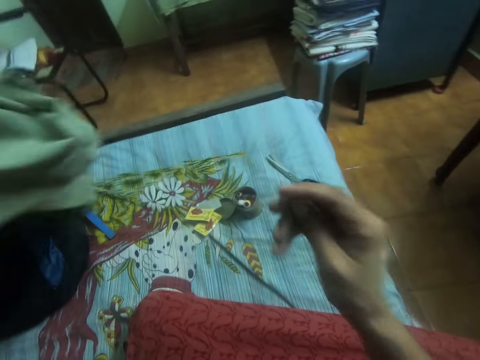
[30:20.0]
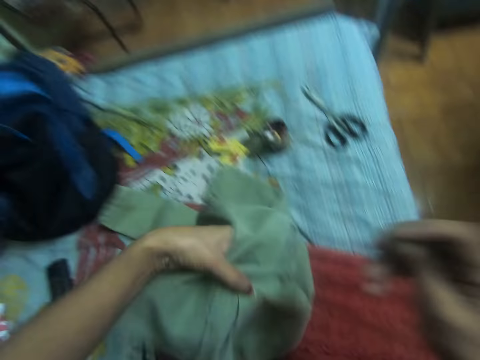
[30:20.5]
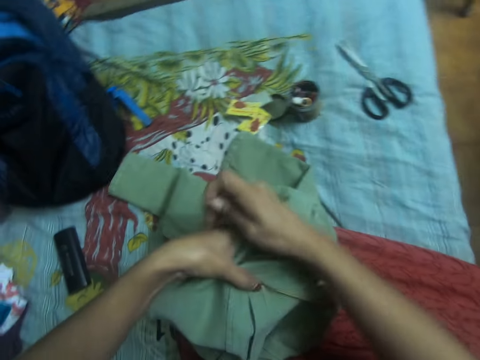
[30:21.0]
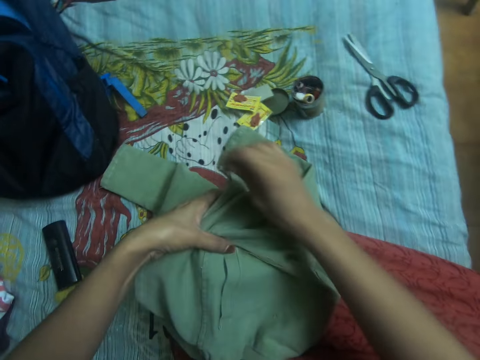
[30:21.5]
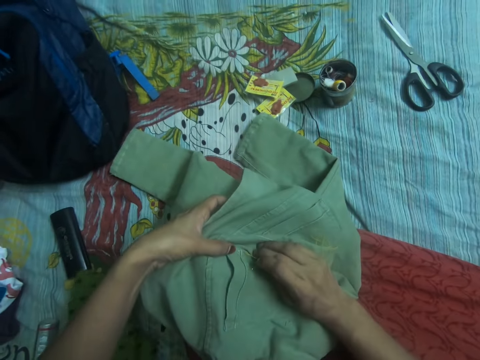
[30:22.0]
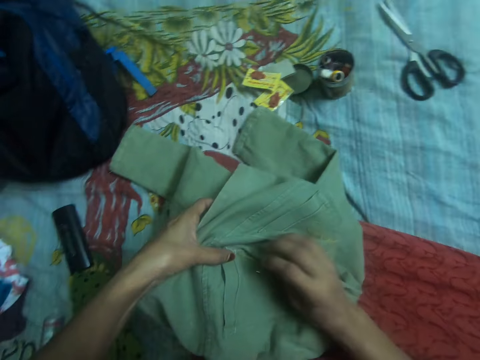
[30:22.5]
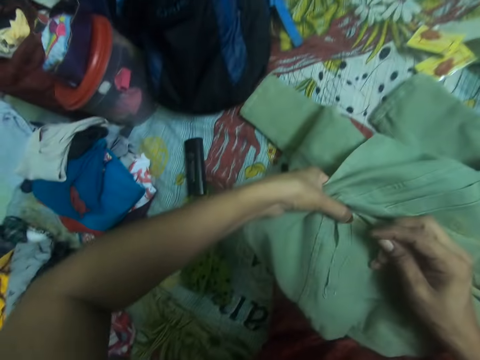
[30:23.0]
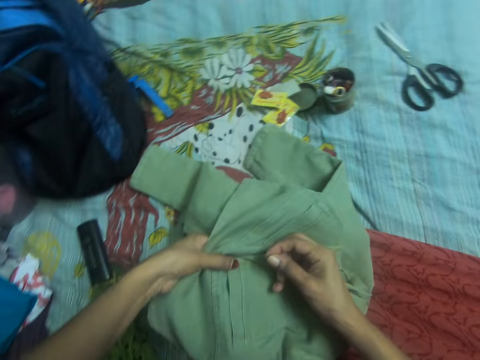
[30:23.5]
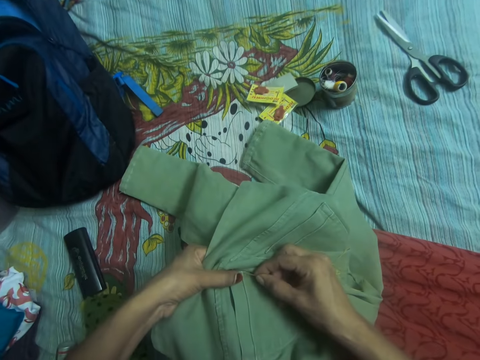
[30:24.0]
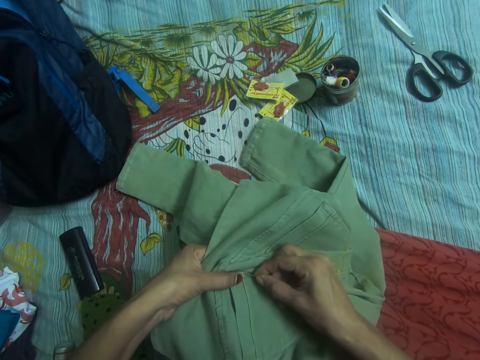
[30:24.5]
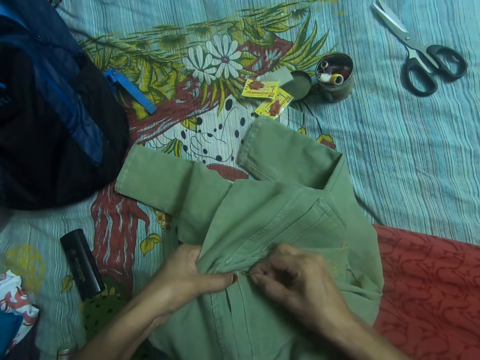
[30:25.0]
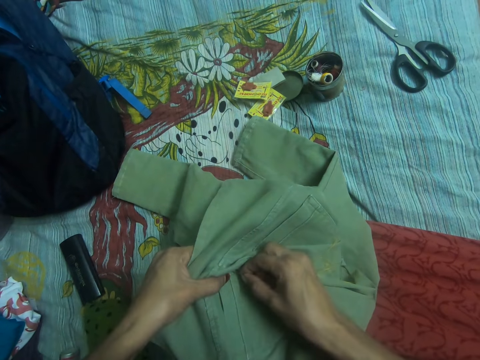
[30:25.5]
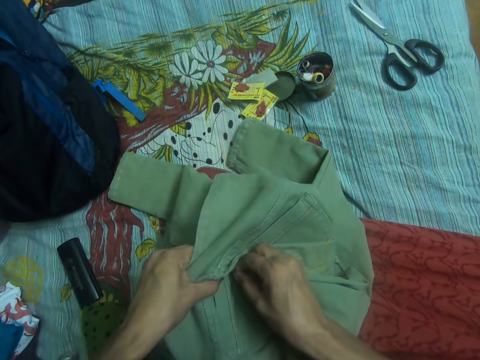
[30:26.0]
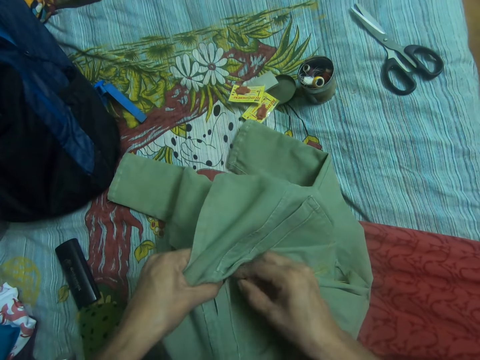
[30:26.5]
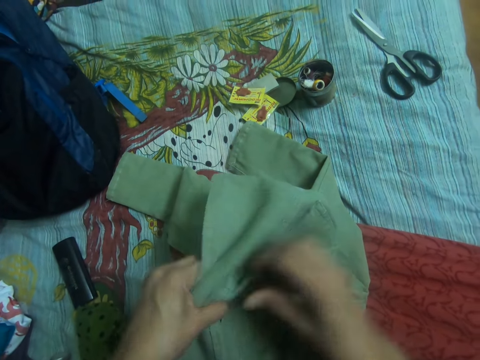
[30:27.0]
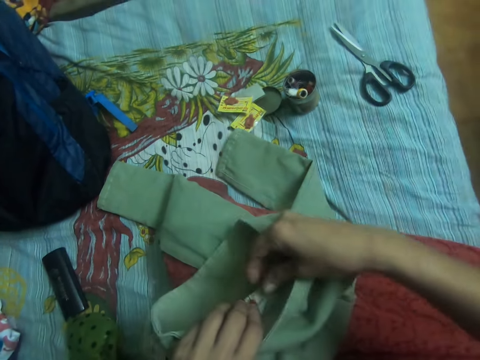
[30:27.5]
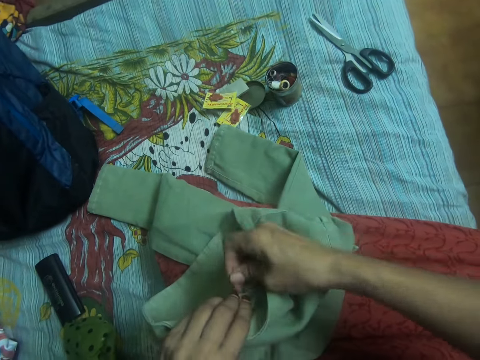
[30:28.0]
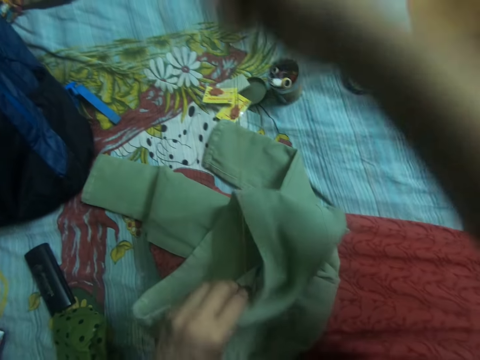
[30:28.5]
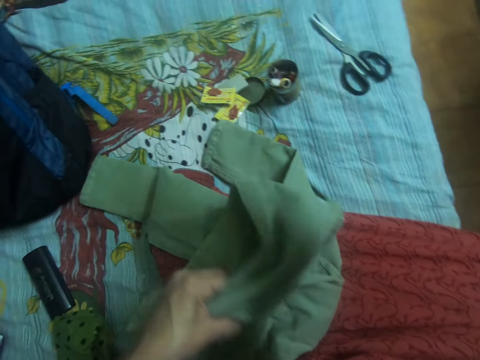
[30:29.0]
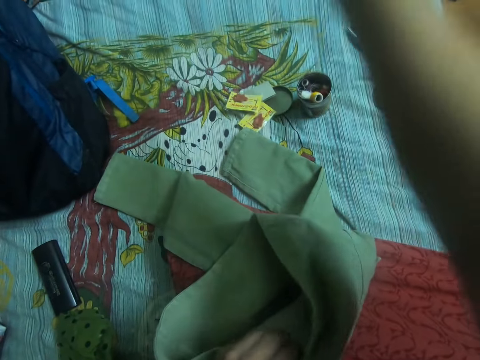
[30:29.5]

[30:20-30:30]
The camera wearer adjusts the trouser in her left hand. She sews the trouser with the needle in her right hand.

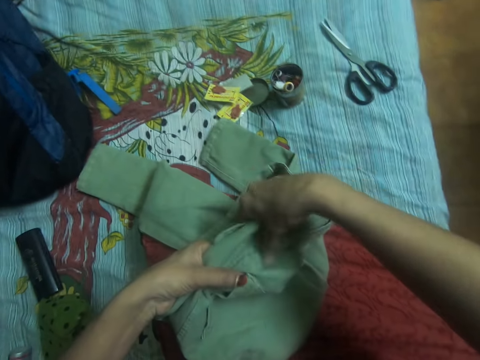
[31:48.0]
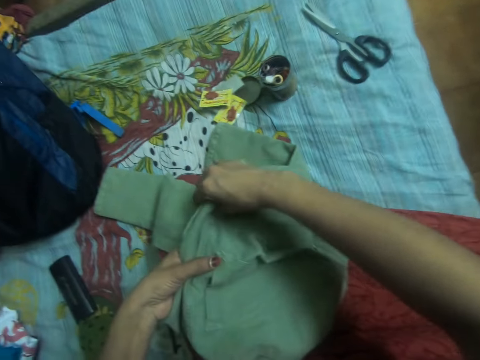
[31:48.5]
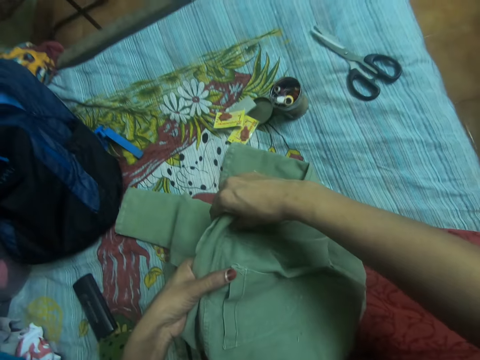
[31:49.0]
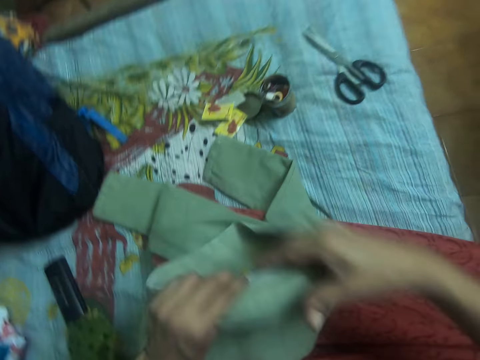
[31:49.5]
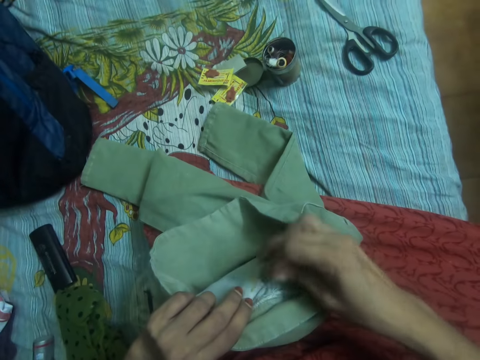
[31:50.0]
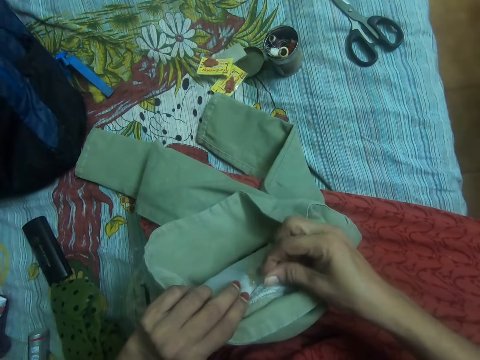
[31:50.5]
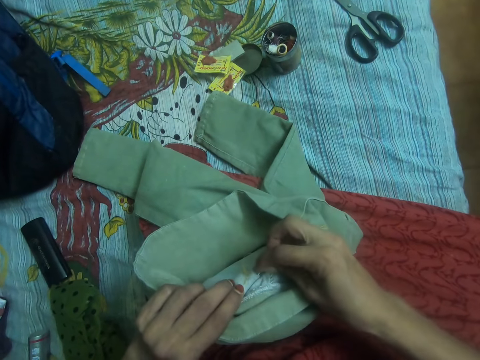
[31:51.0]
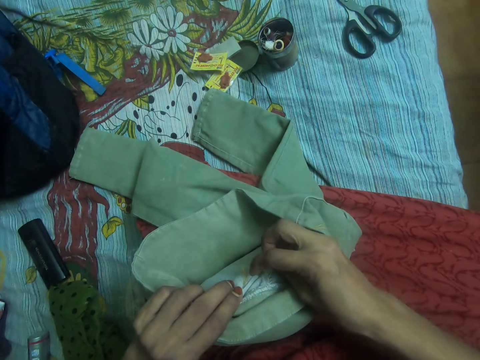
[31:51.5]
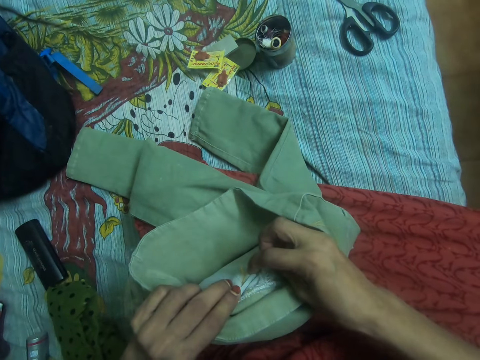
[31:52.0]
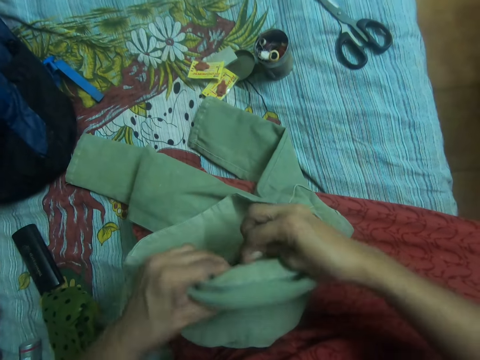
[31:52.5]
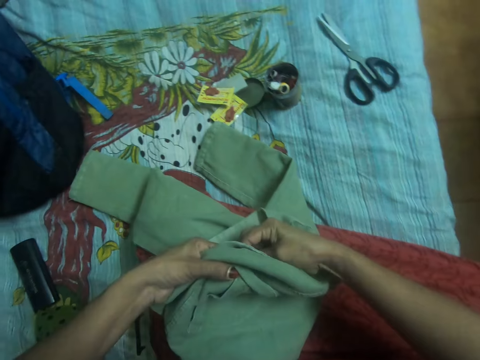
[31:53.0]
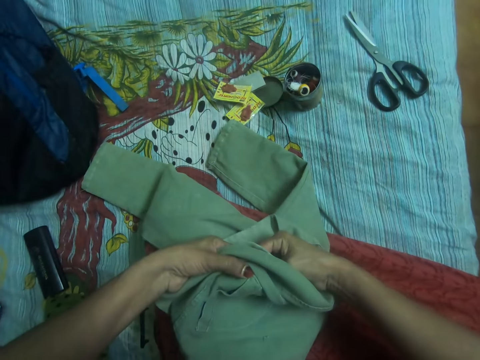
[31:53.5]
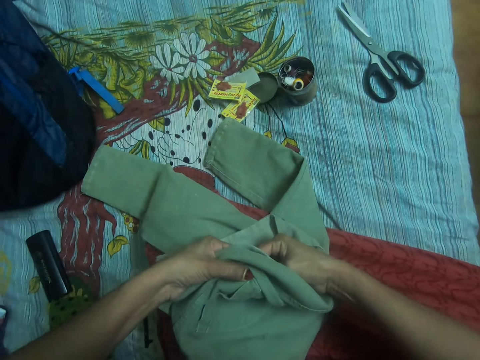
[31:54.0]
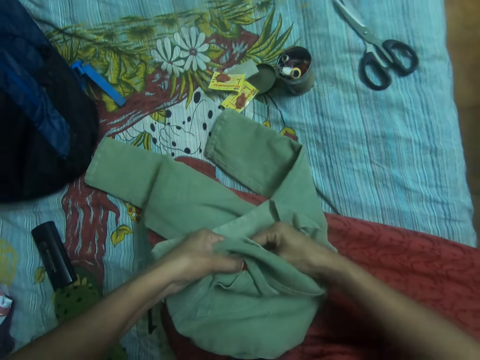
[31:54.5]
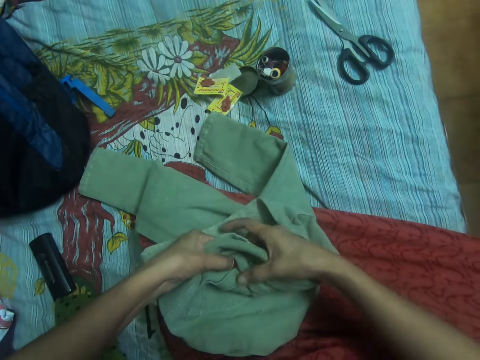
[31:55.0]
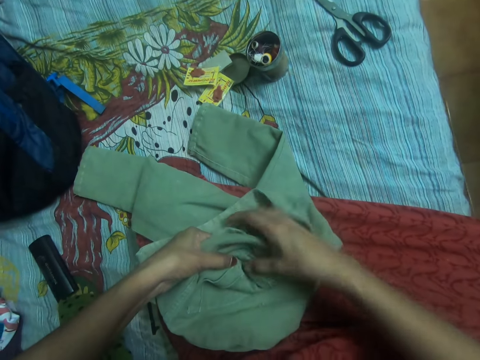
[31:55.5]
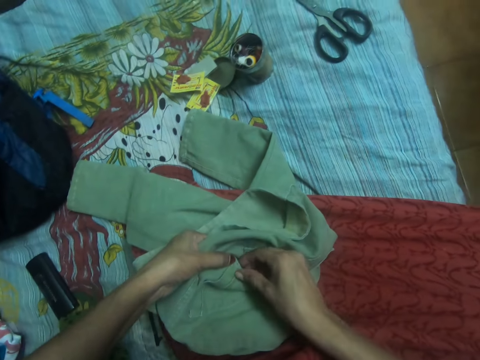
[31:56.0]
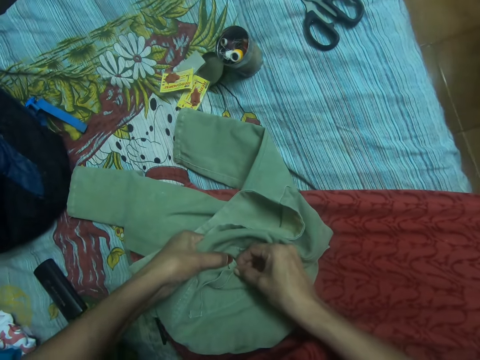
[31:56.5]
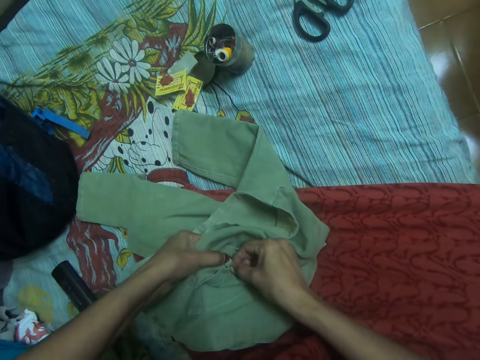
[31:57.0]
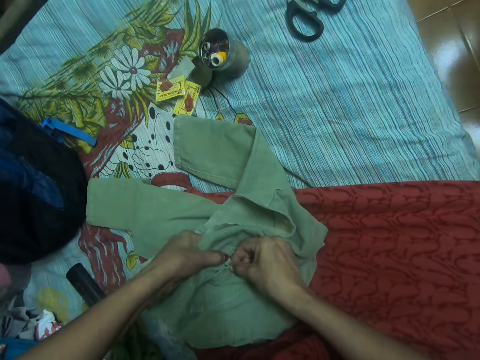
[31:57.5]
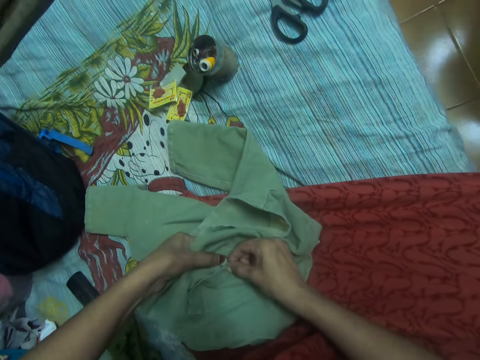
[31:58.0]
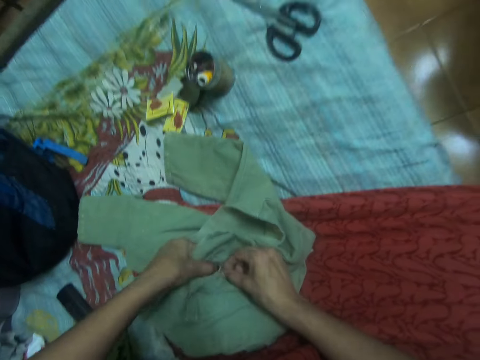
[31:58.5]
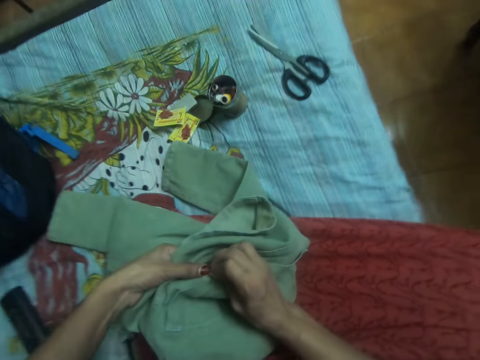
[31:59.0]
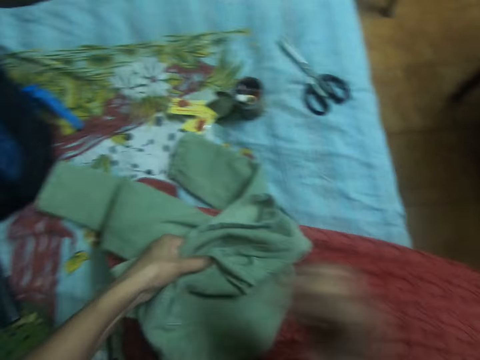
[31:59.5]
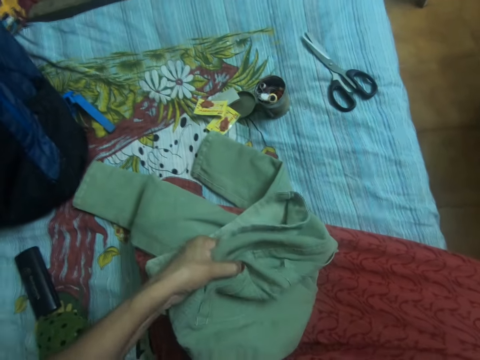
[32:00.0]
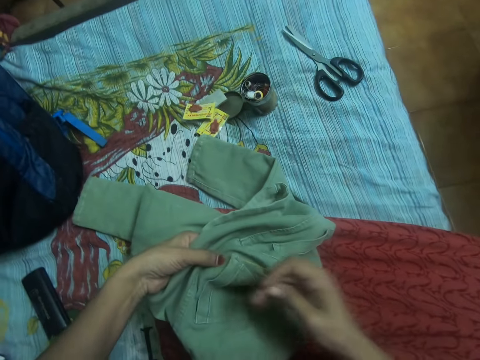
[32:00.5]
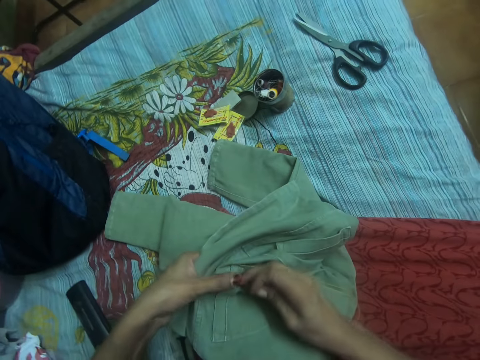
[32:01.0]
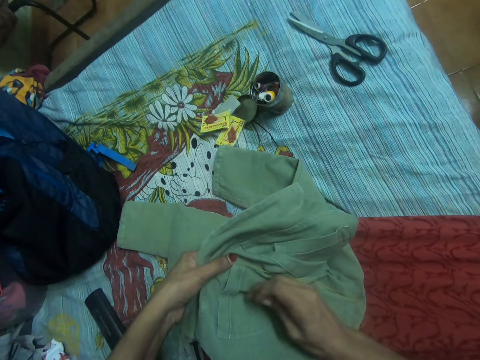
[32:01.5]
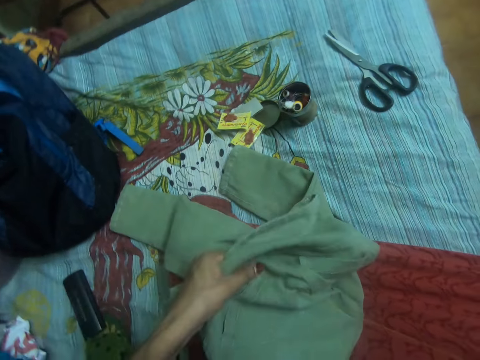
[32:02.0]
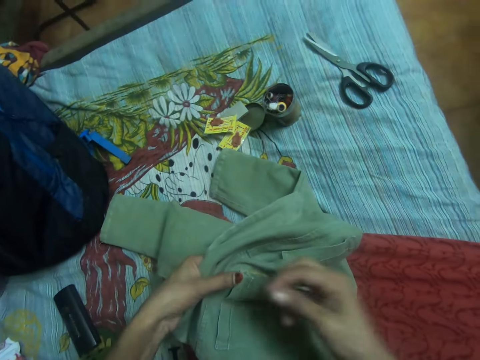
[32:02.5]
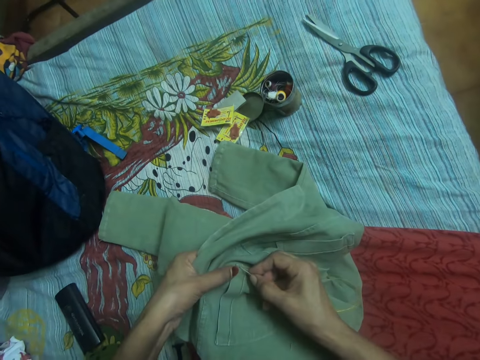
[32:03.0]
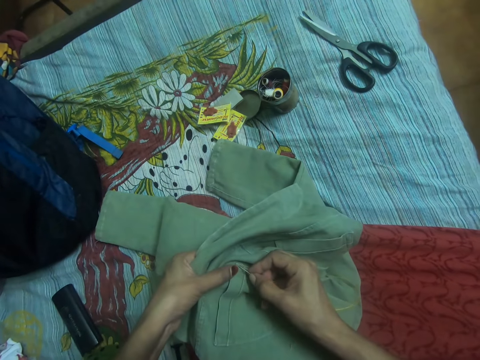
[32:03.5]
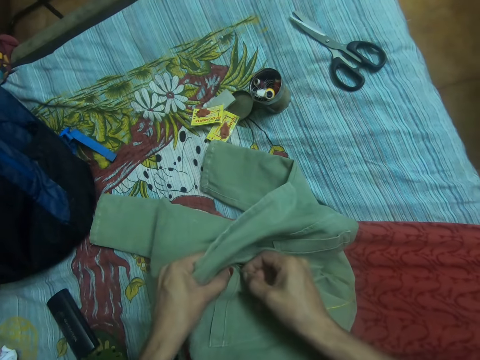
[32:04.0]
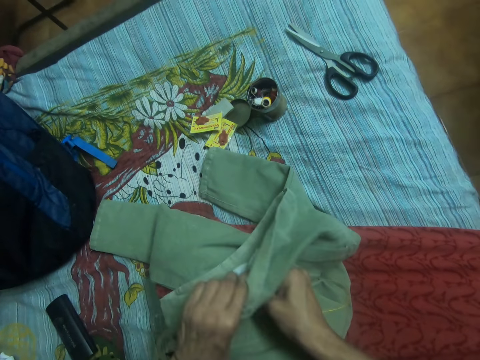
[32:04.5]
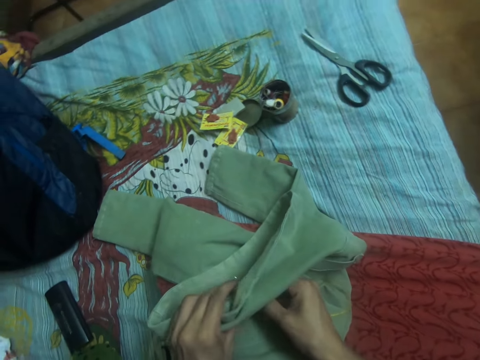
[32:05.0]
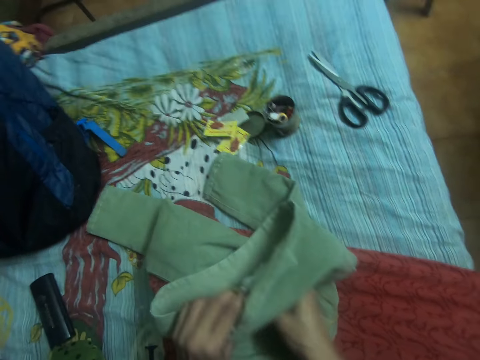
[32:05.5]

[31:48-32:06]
The camera wearer turns a trouser inwards, inserts a needle in the trouser, and pulls a thread from the trouser. She adjusts the jeans trouser with both hands. She straightens a thread from the trouser. She inserts the needle in her right hand into the jeans trouser.
